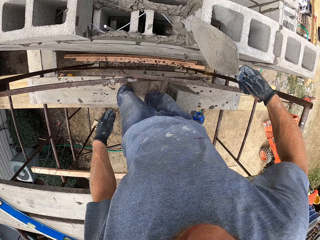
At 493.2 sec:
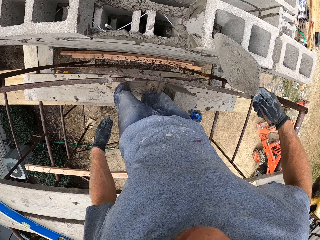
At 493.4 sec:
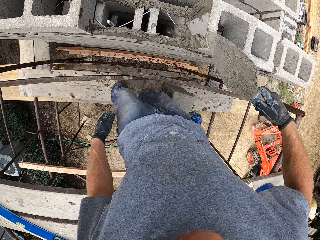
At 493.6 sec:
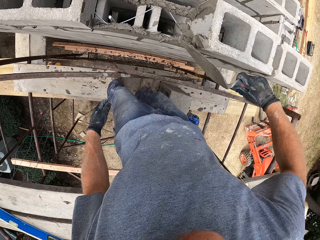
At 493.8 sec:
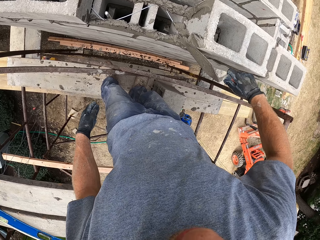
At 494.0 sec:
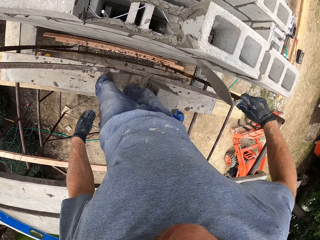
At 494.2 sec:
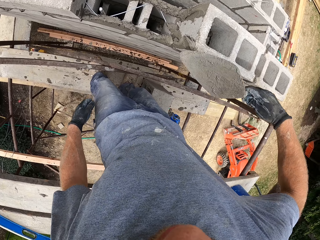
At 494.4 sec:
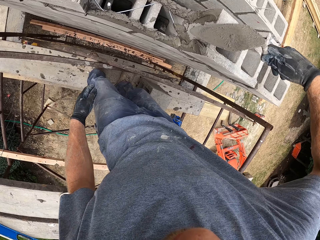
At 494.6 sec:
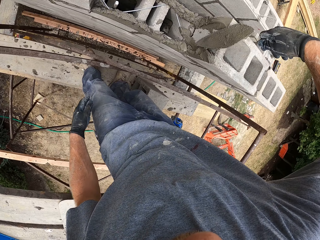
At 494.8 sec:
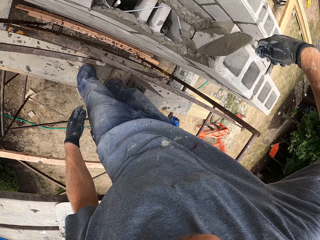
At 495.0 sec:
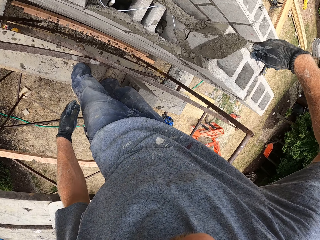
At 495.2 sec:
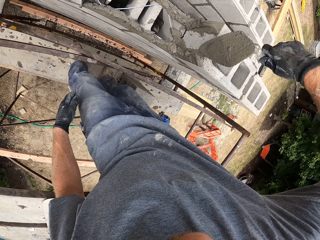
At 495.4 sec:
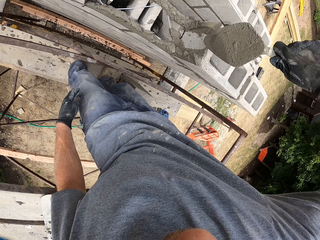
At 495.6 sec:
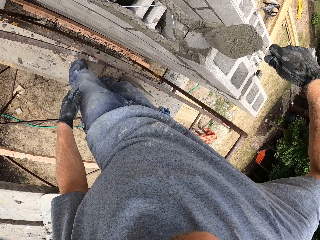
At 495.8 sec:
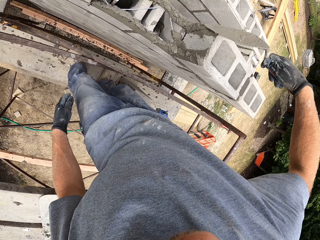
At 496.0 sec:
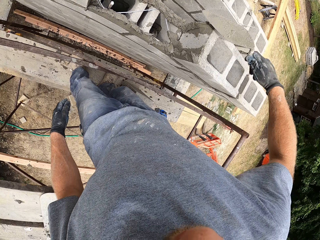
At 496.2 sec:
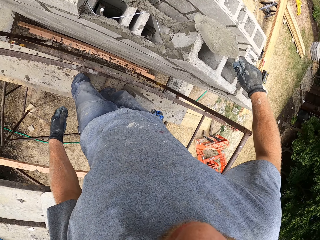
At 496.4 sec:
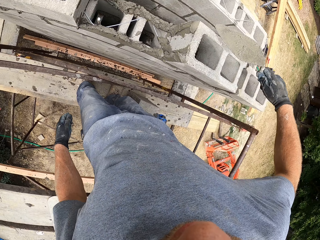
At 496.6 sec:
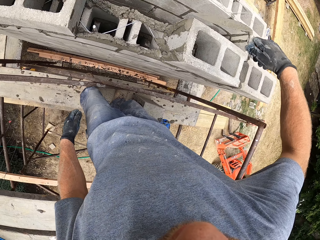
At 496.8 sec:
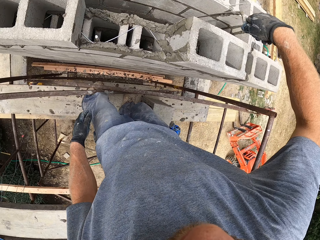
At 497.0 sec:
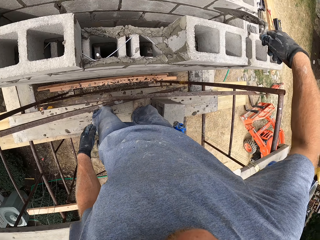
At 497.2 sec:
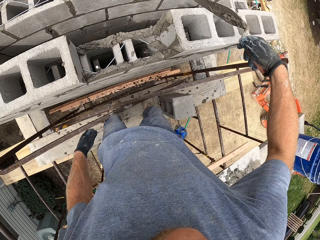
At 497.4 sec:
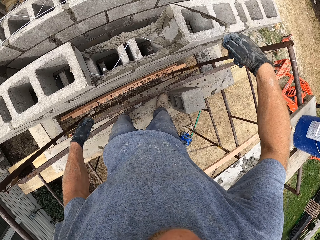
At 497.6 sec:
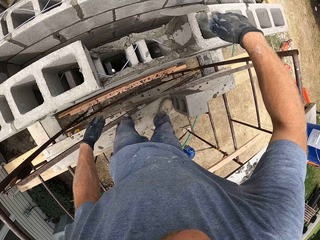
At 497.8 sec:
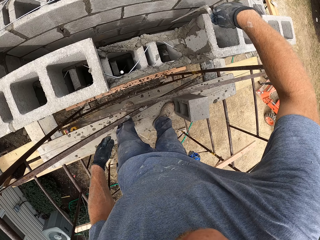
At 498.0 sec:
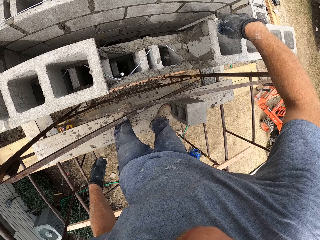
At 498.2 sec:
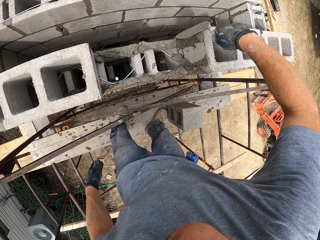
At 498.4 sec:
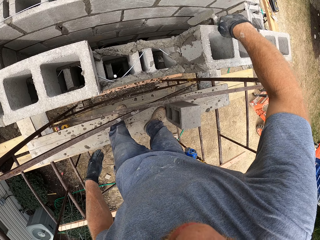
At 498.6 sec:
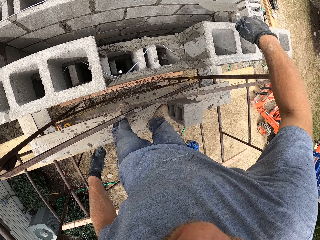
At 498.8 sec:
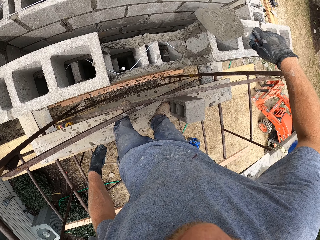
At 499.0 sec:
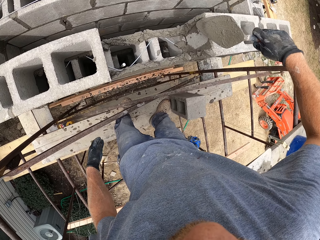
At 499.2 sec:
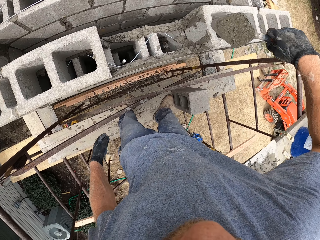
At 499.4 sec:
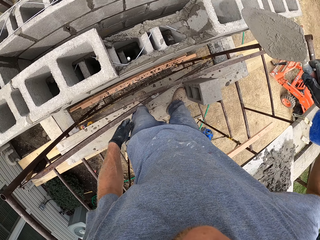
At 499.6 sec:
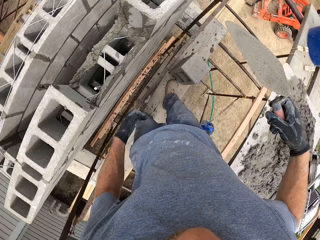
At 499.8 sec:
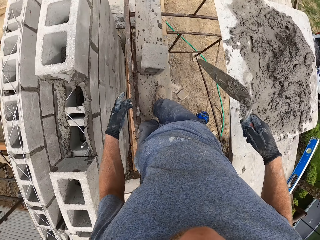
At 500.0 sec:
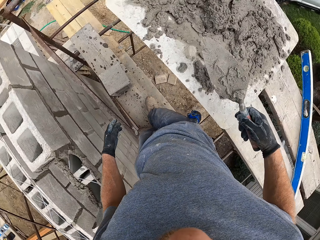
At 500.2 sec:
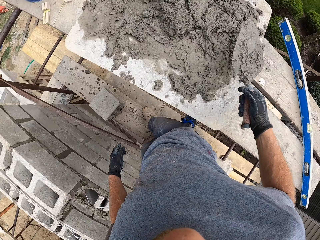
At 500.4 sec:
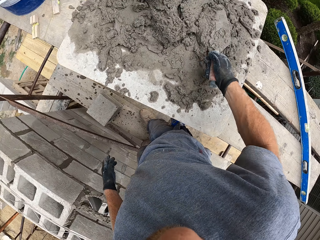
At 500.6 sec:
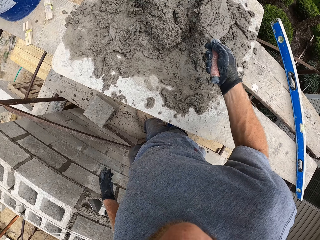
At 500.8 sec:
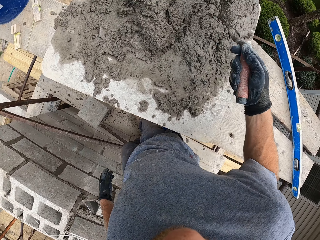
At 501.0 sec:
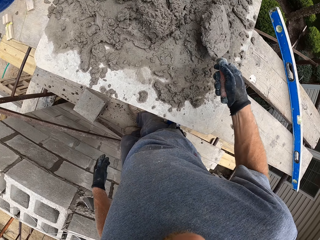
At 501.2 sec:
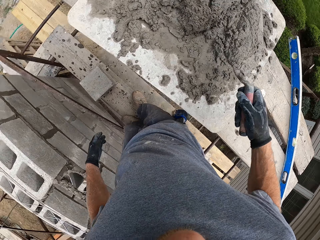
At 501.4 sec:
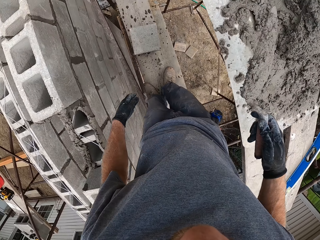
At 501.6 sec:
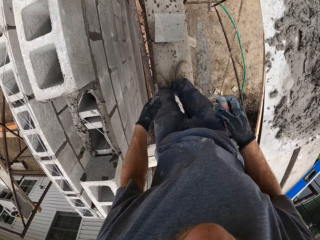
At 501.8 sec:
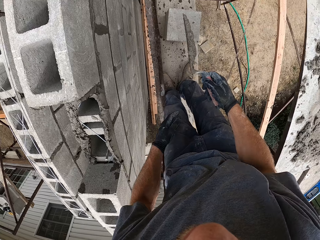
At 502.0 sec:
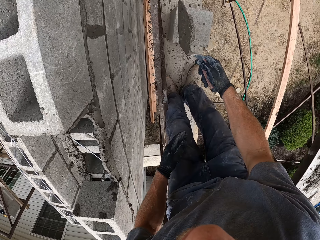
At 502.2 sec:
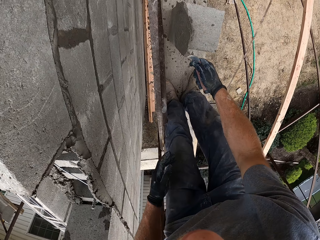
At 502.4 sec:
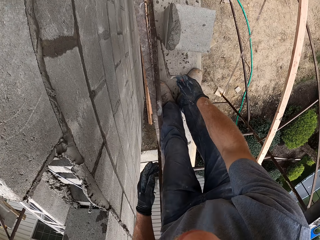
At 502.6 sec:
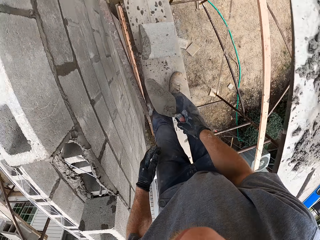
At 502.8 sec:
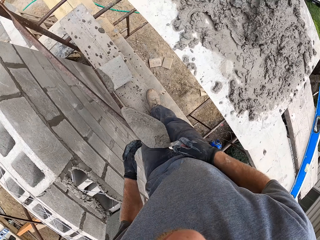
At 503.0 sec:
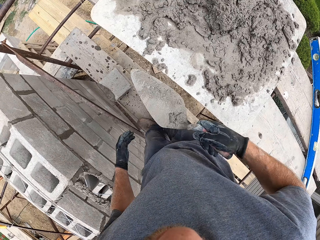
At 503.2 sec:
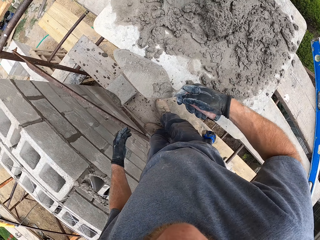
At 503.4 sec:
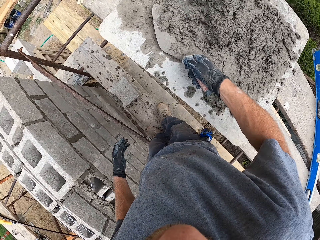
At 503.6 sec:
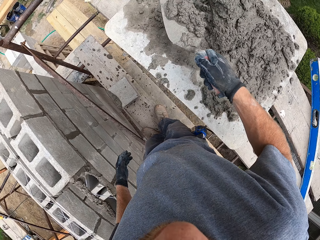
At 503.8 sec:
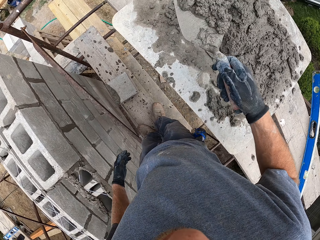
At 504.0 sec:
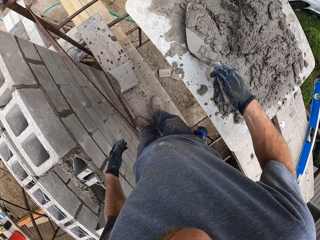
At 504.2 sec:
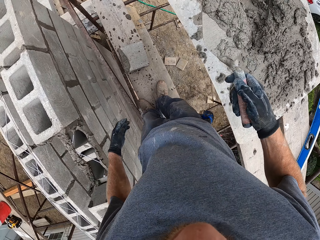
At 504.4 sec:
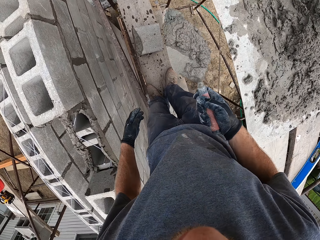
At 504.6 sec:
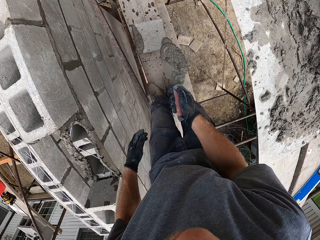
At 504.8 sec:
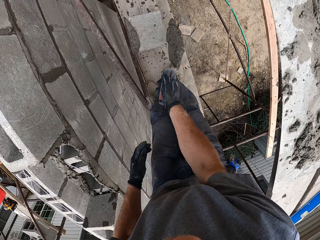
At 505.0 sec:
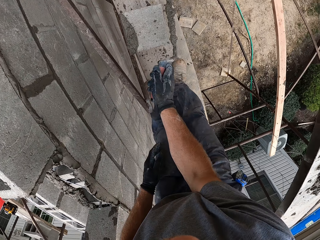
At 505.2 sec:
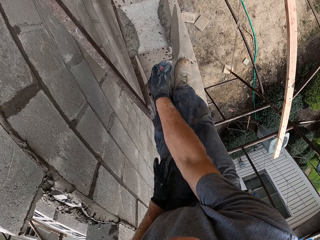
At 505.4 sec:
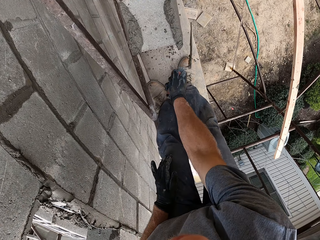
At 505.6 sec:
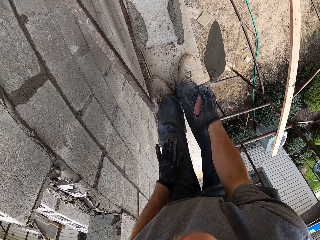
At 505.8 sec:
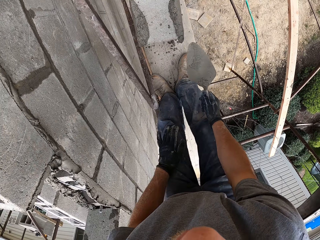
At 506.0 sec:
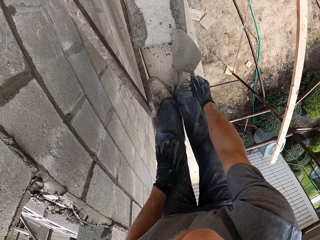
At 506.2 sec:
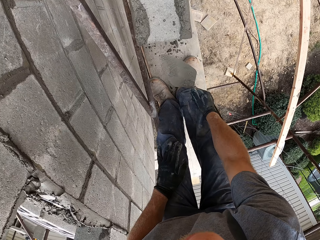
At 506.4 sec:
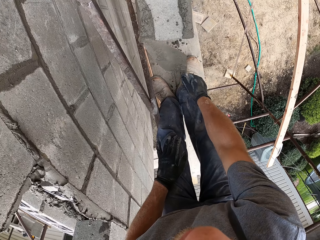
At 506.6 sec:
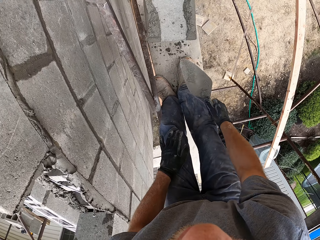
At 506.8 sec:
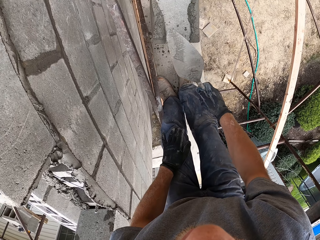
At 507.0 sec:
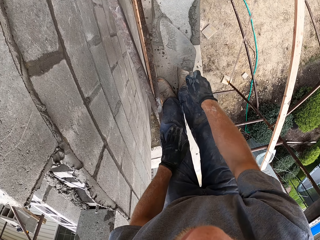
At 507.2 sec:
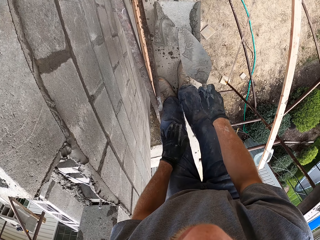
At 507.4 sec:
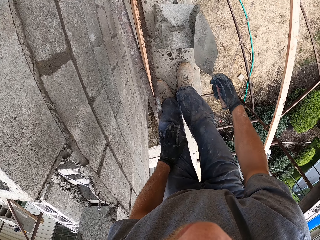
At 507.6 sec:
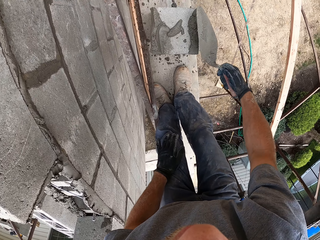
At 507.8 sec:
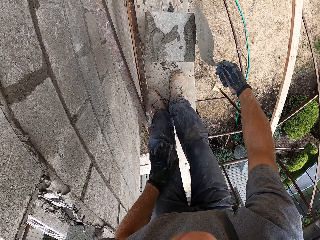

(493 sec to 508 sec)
The camera wearer scoops mortar on the plank with the trowel. They pour the mortar on one side of the block. They scoop mortar on the plank with the trowel. They pour the mortar on the other side of the block. They adjust the mortar with the trowel.

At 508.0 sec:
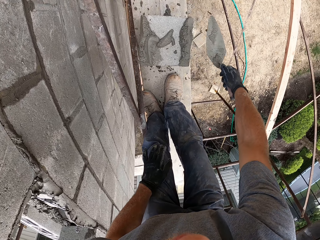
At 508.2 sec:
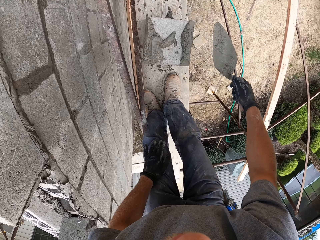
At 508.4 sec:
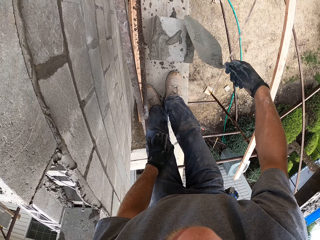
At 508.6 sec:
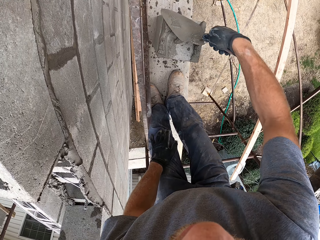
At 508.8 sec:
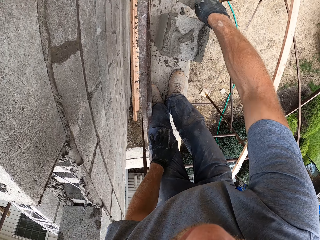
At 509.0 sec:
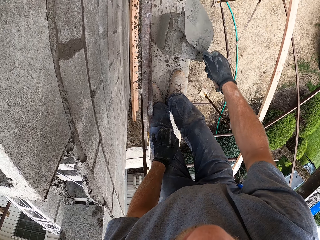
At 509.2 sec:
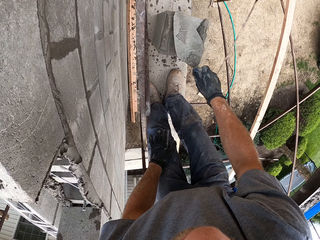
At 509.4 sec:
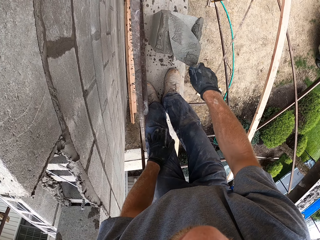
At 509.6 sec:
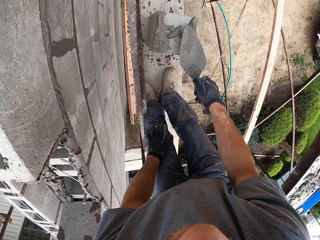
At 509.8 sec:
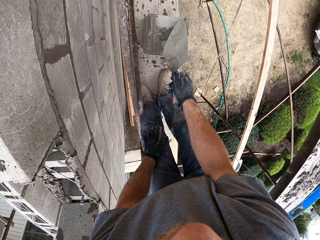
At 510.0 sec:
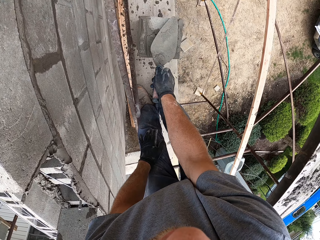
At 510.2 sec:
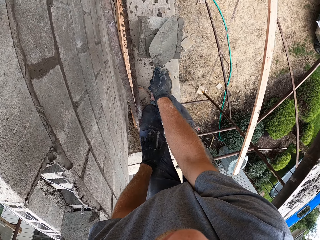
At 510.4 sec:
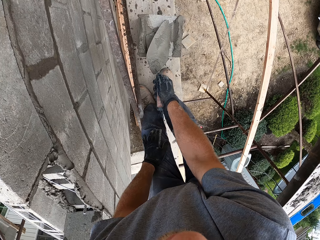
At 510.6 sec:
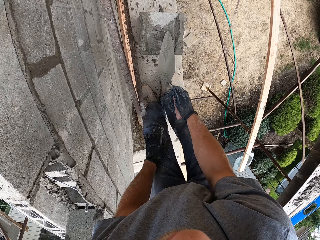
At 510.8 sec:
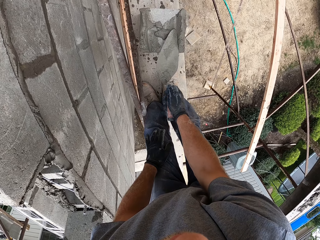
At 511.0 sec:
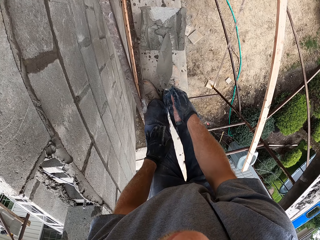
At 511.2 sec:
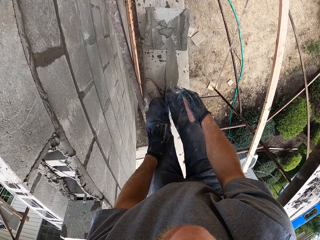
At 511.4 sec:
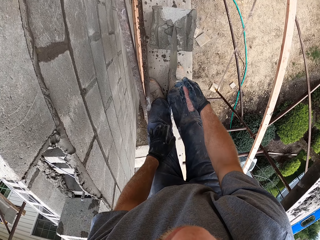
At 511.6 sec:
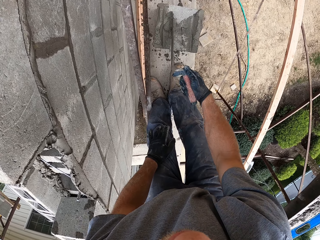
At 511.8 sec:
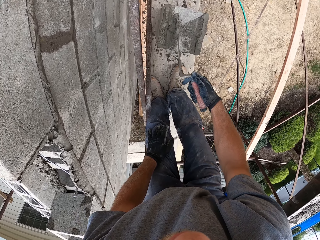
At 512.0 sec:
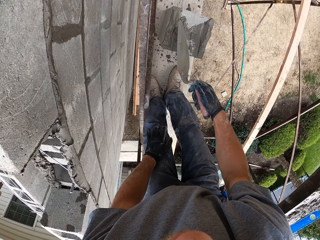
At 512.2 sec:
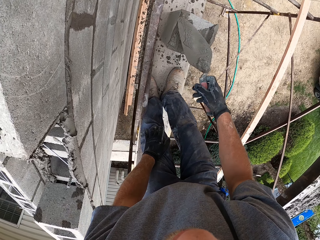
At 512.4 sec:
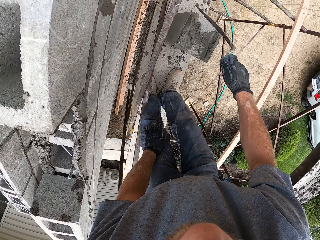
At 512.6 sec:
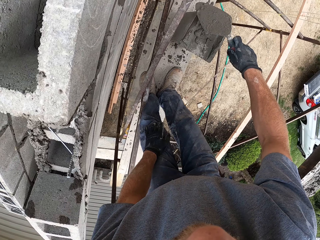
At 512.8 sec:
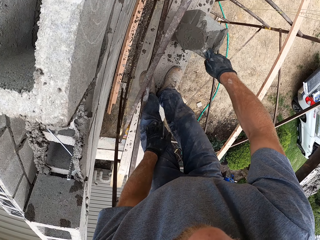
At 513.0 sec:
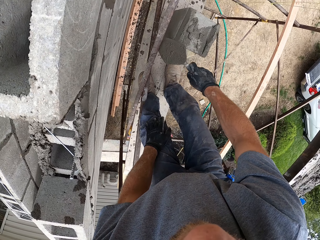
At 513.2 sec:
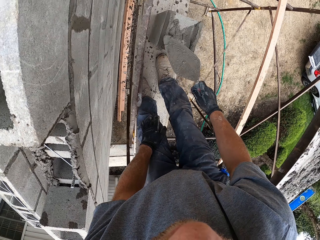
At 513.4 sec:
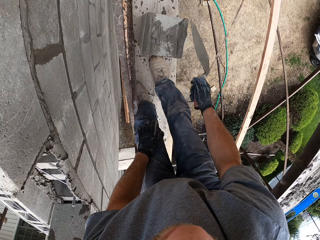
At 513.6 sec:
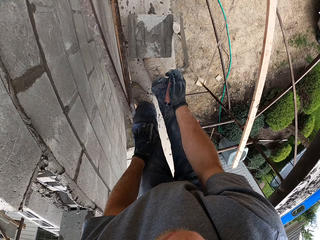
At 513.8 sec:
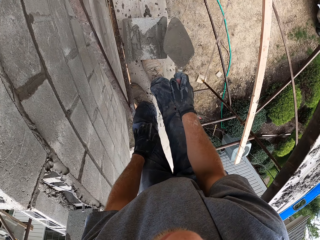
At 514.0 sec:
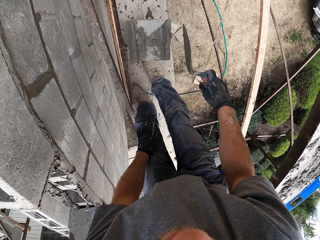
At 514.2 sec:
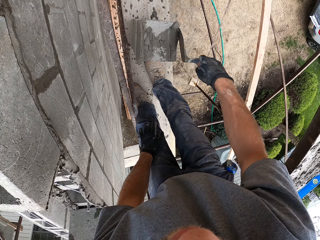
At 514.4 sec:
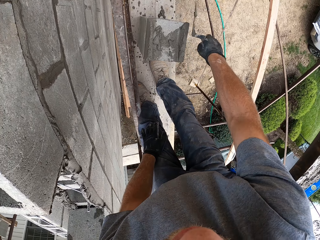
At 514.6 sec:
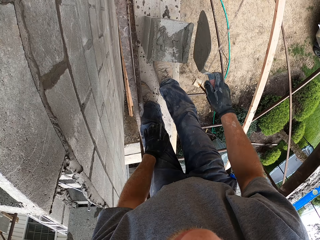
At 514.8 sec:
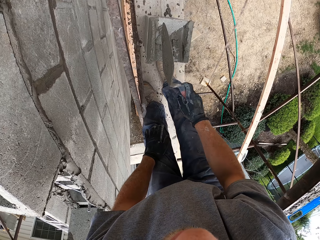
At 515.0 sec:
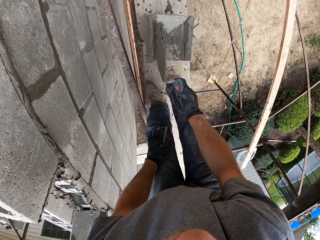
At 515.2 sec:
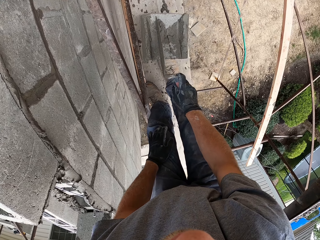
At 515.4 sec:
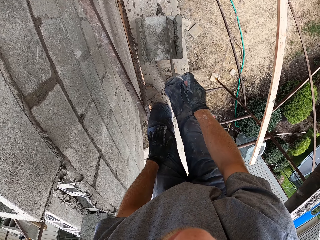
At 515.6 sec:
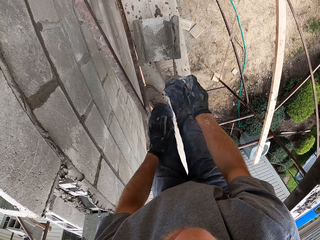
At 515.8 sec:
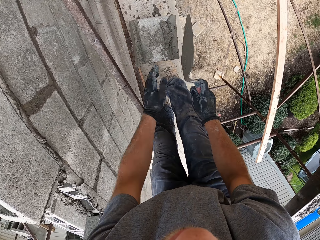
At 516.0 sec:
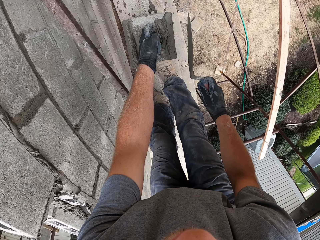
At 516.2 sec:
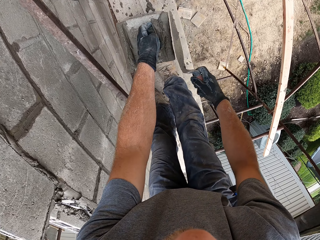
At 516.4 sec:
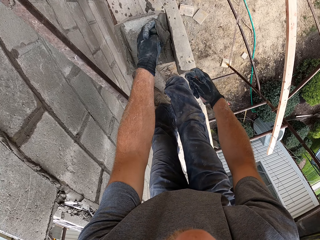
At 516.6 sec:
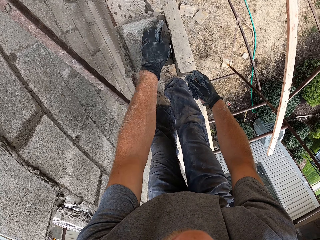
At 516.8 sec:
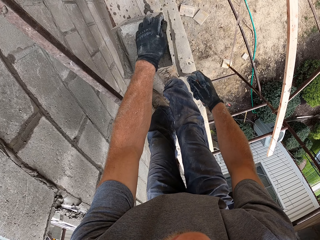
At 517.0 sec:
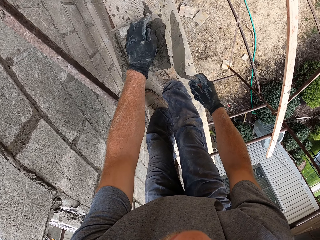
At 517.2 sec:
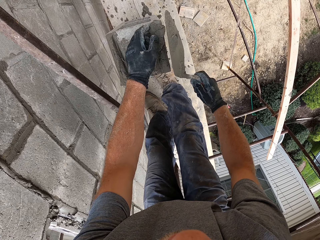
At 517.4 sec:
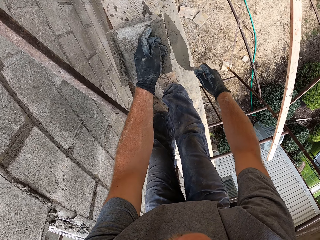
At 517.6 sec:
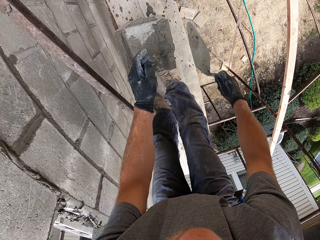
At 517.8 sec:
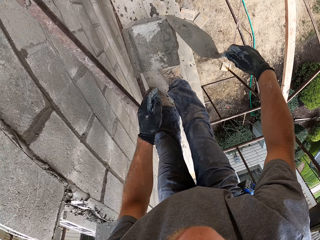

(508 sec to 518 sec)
The camera wearer adjusts the mortar with the trowel and his hand.
